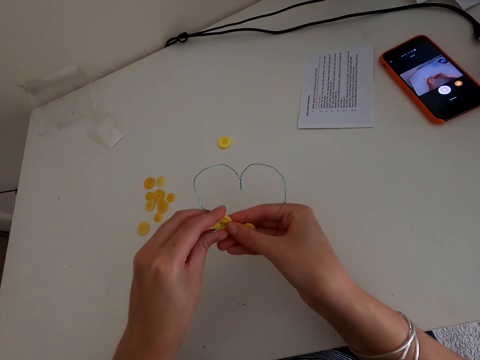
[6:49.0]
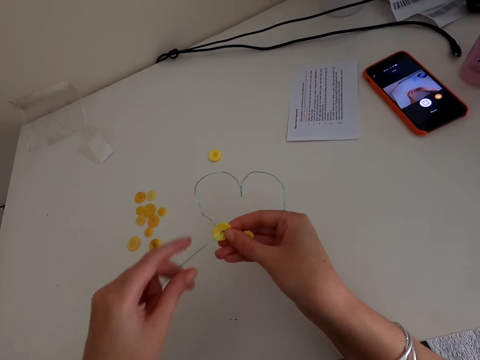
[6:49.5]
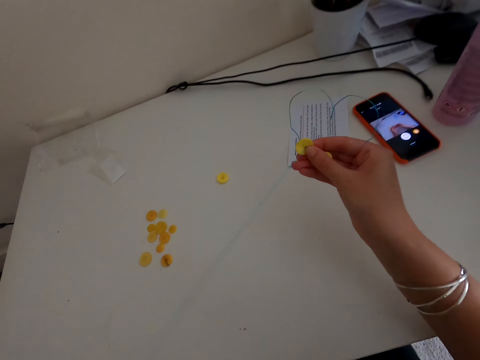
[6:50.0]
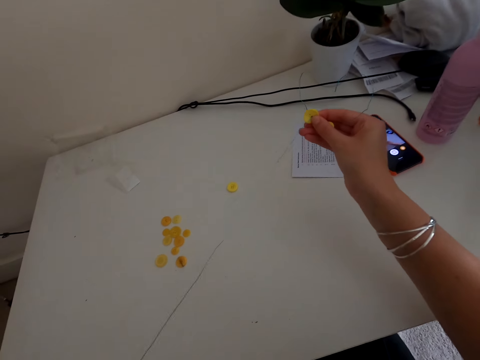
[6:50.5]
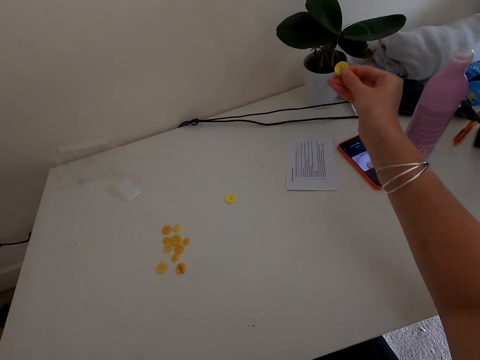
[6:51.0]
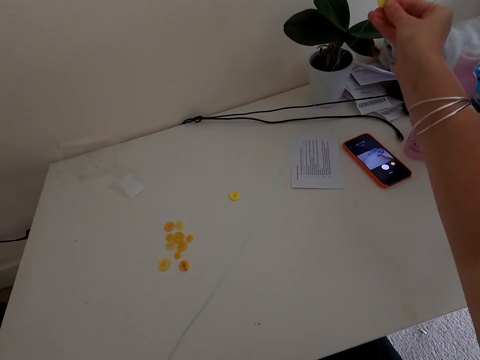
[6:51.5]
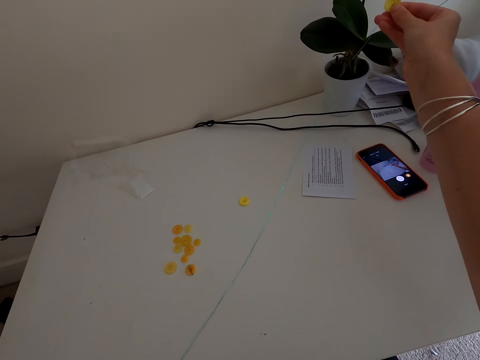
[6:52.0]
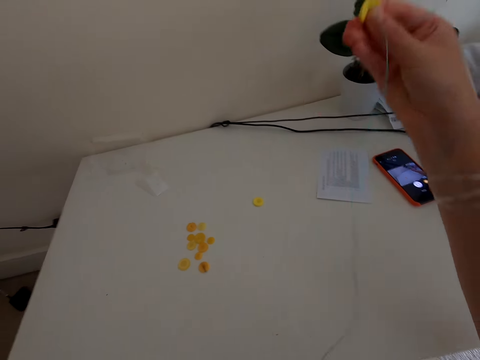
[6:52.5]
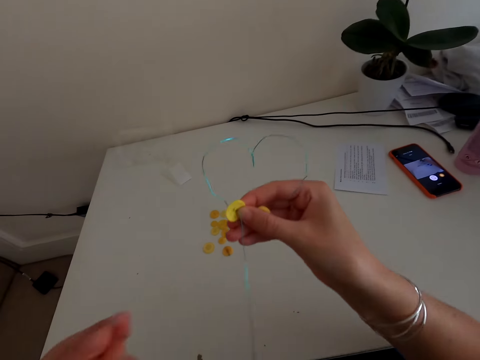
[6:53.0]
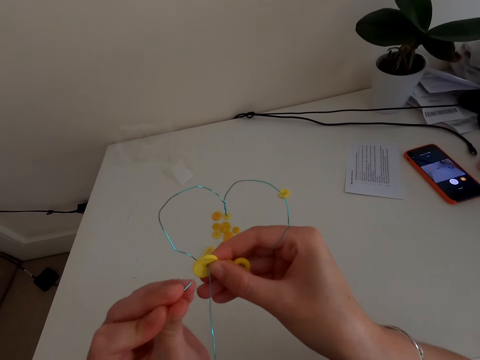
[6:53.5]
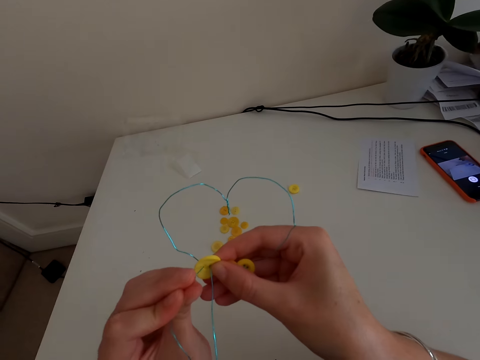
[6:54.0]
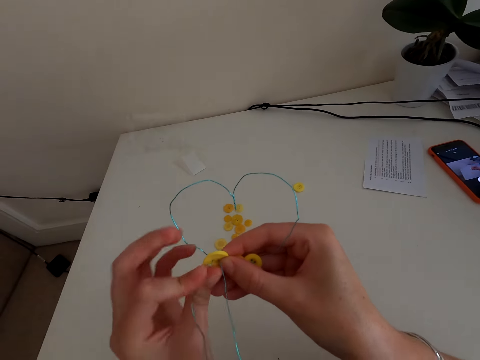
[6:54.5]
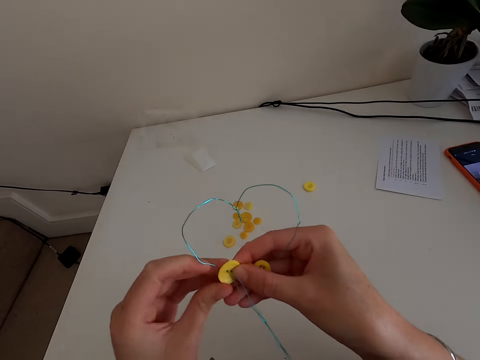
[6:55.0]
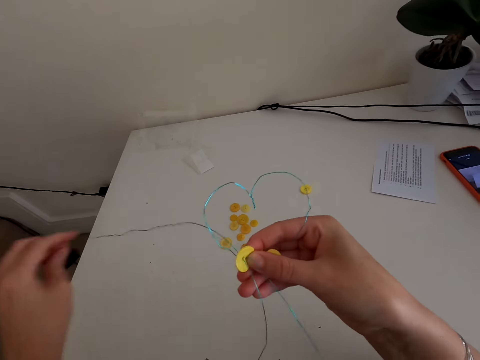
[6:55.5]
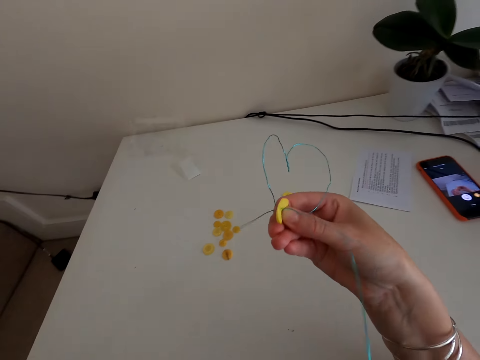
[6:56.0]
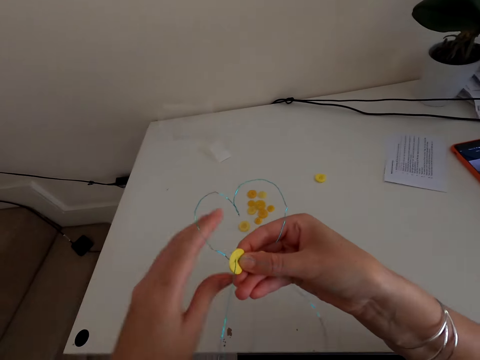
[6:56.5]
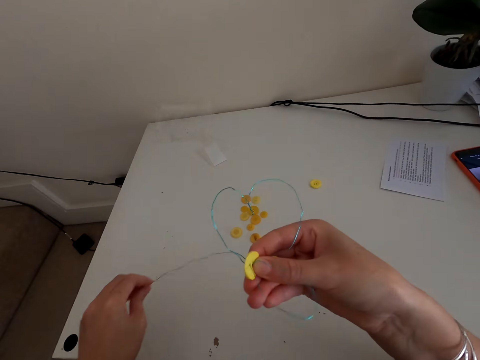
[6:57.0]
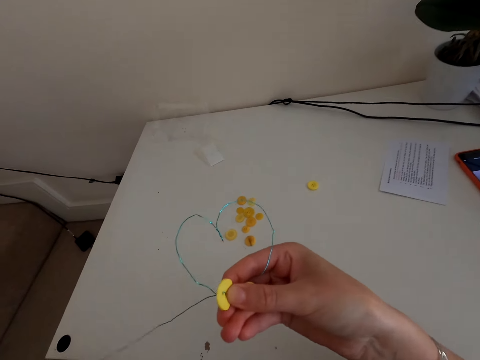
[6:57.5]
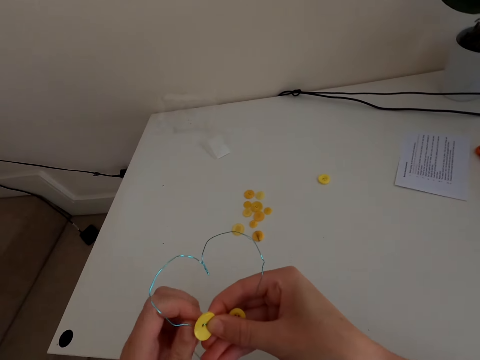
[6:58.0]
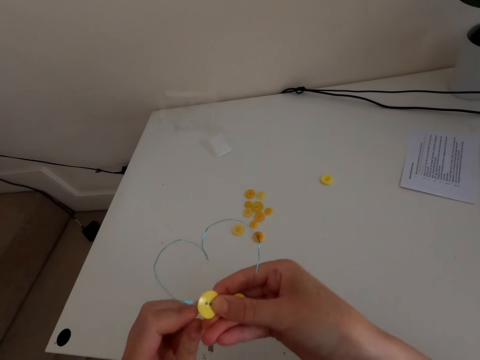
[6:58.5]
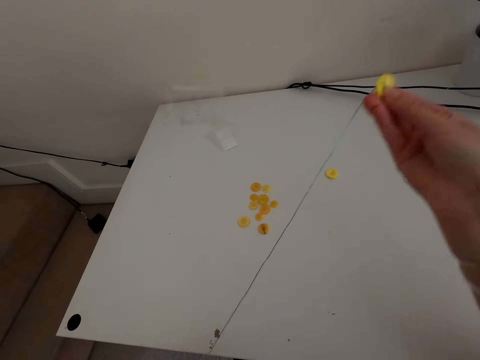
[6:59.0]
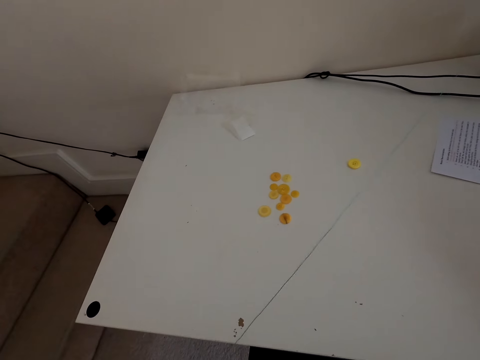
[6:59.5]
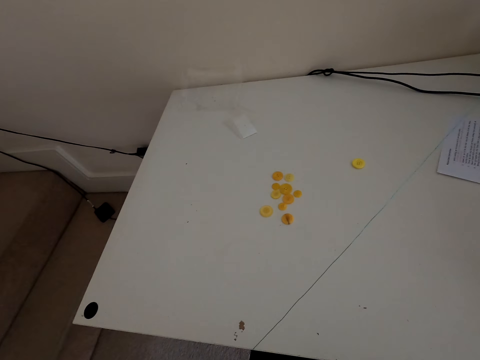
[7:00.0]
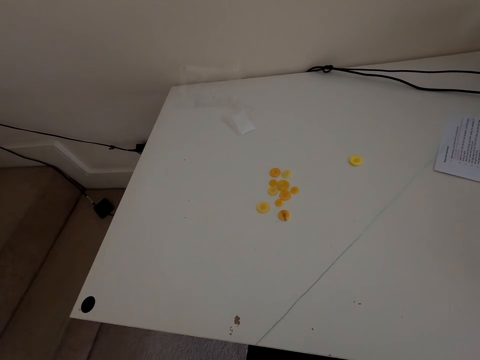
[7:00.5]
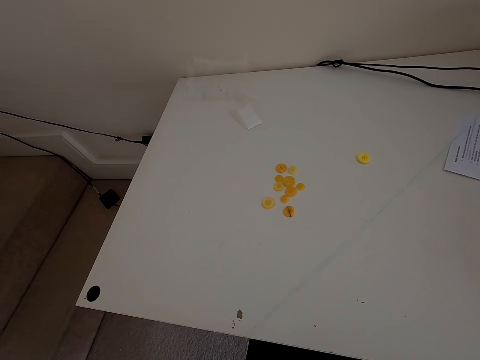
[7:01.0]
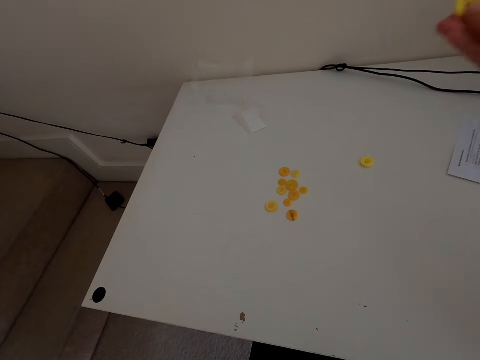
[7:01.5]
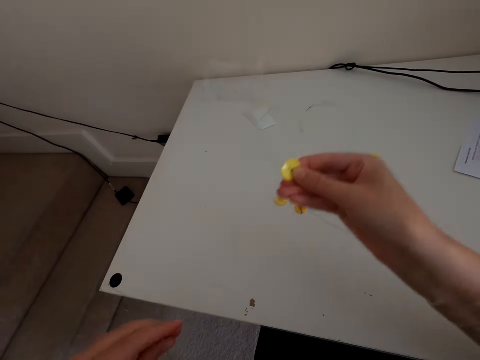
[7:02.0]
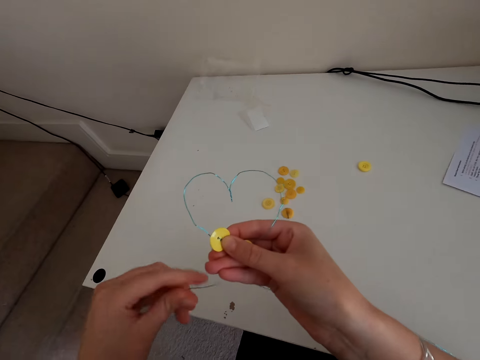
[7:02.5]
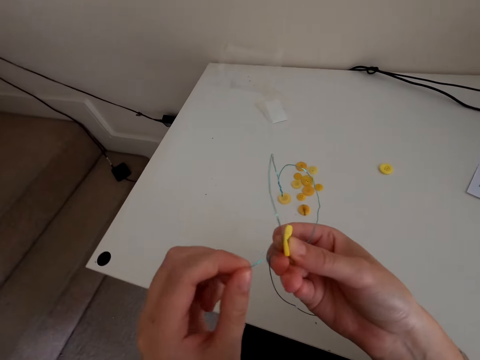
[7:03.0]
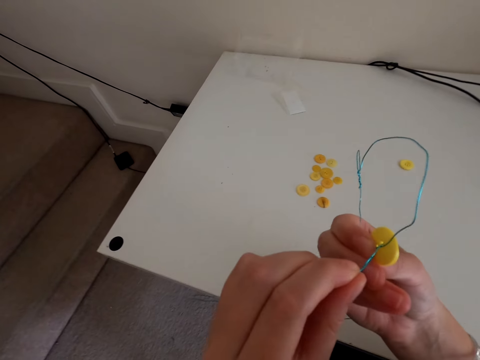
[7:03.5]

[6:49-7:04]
The camera wearer straightens the thread. They put the thread inside the button. They straighten the thread.

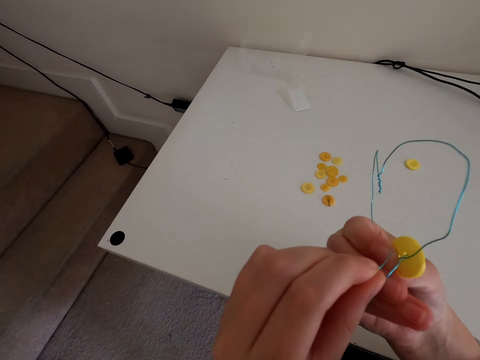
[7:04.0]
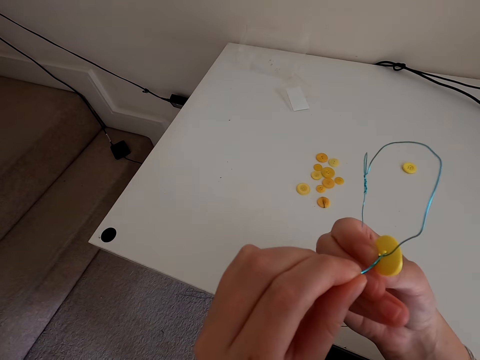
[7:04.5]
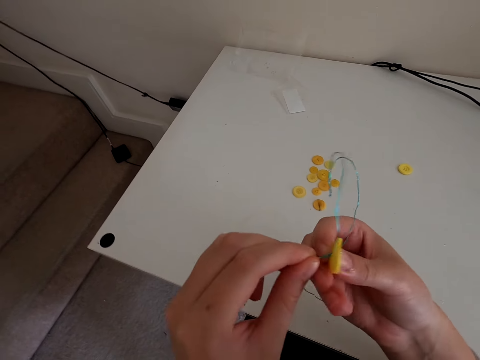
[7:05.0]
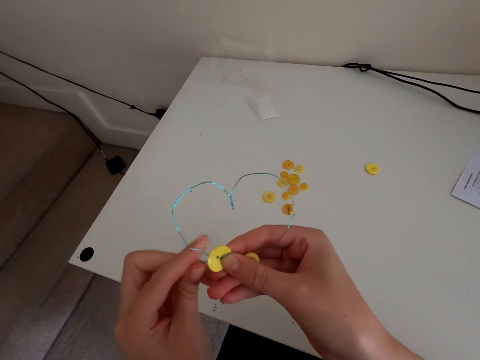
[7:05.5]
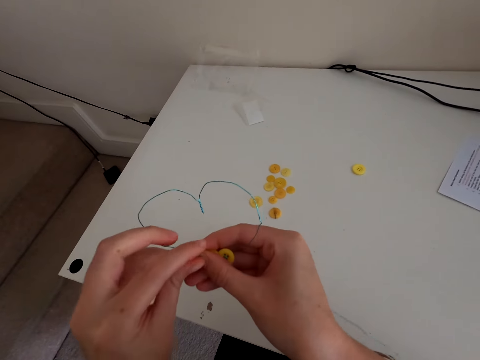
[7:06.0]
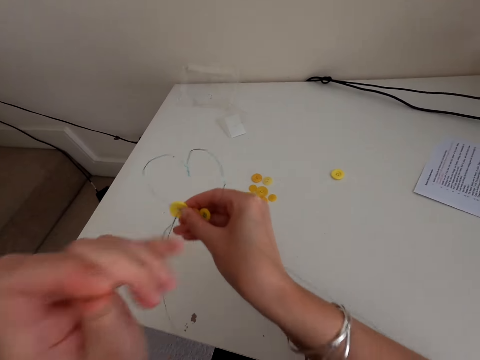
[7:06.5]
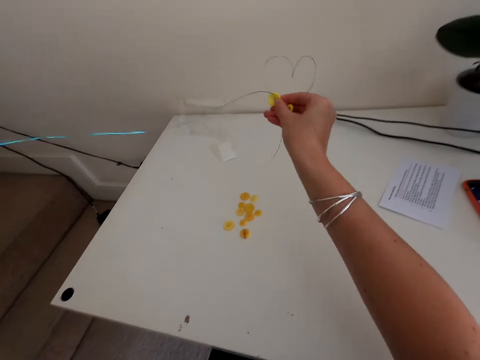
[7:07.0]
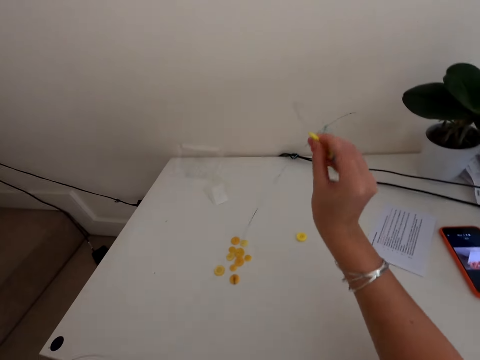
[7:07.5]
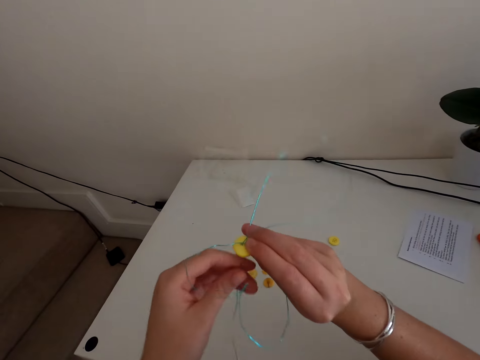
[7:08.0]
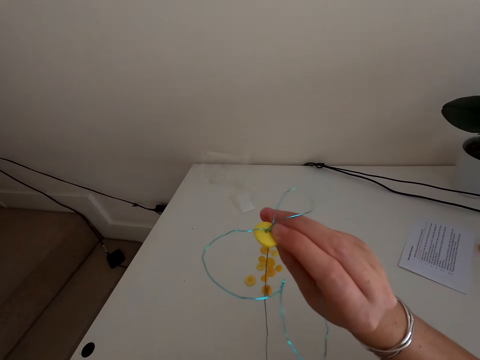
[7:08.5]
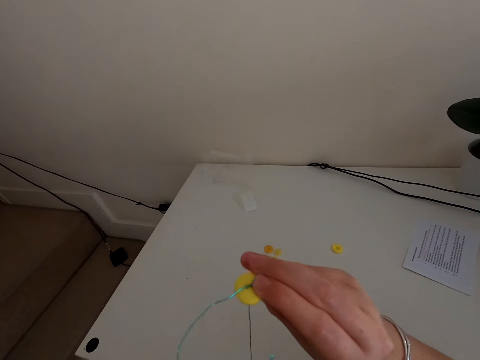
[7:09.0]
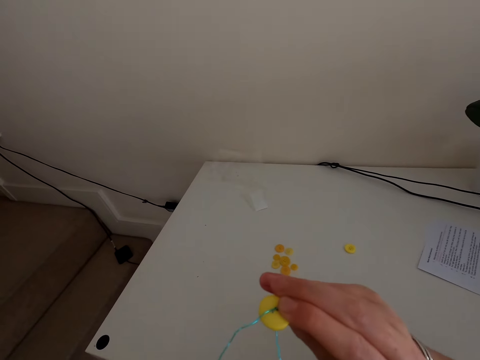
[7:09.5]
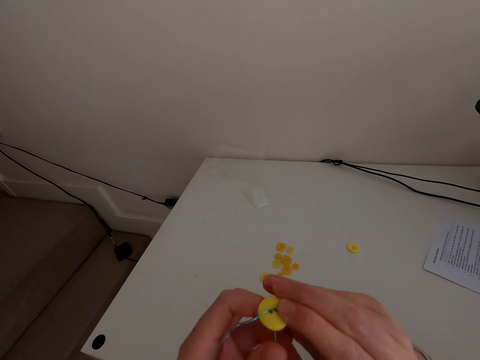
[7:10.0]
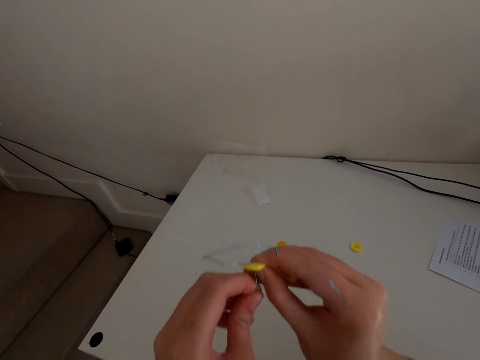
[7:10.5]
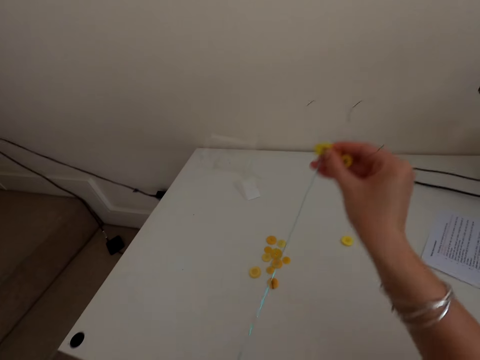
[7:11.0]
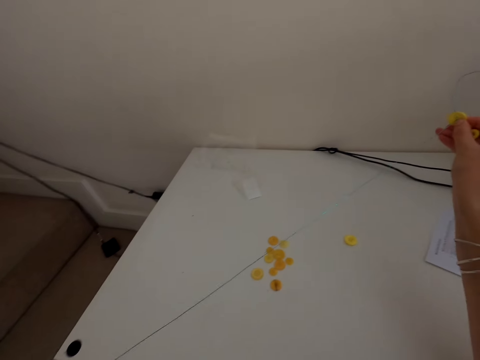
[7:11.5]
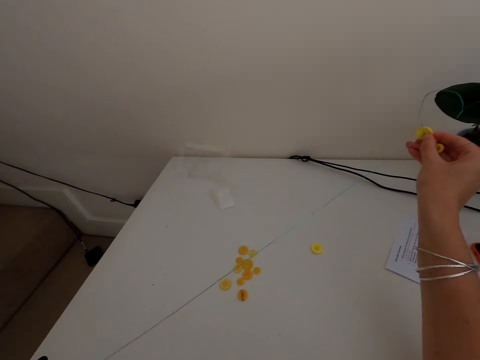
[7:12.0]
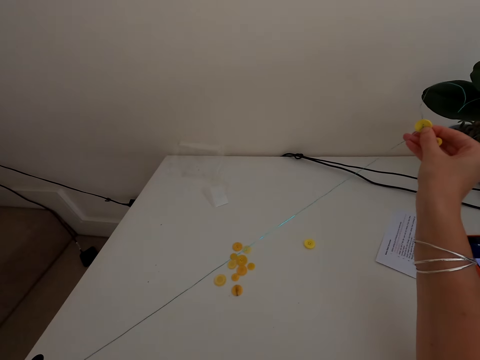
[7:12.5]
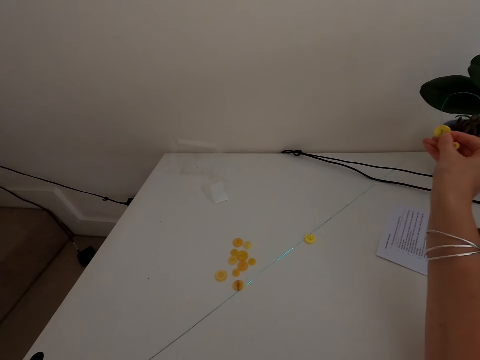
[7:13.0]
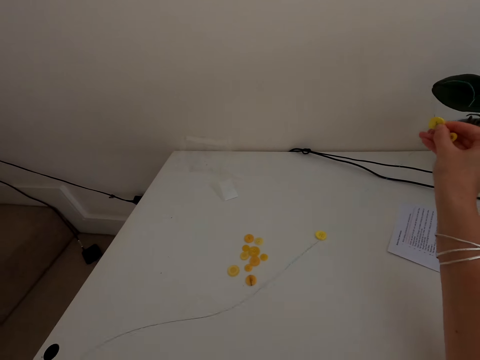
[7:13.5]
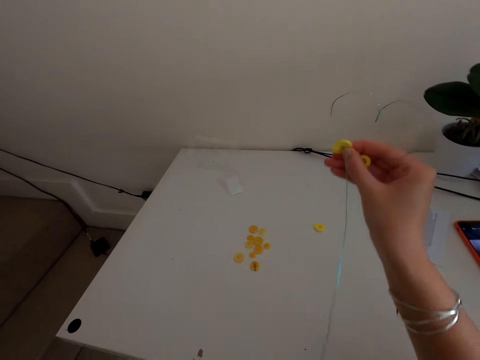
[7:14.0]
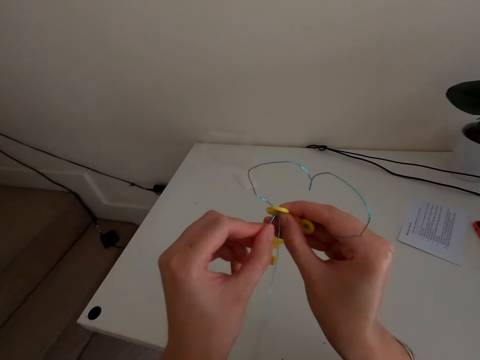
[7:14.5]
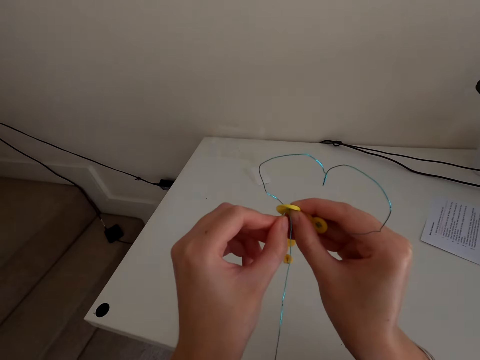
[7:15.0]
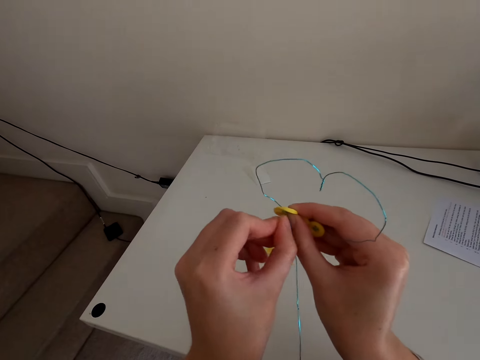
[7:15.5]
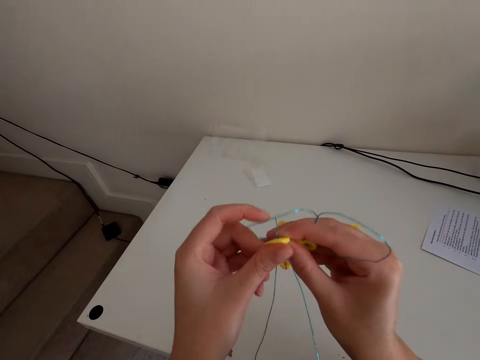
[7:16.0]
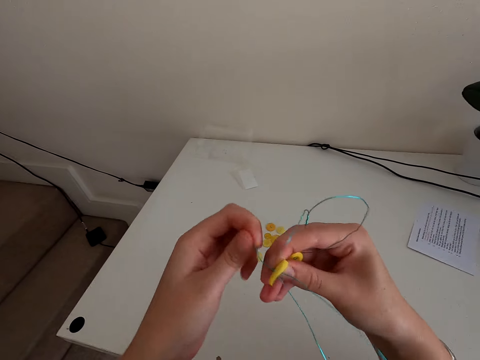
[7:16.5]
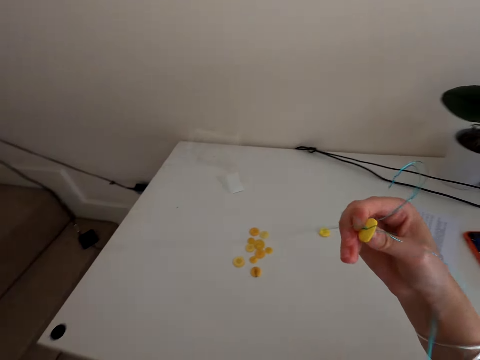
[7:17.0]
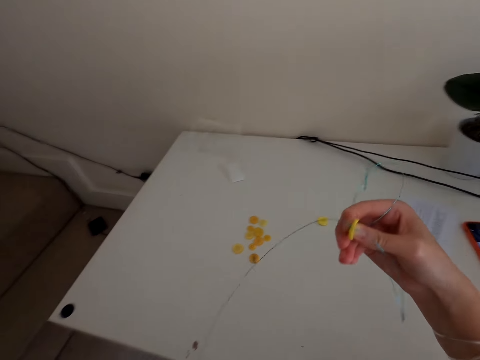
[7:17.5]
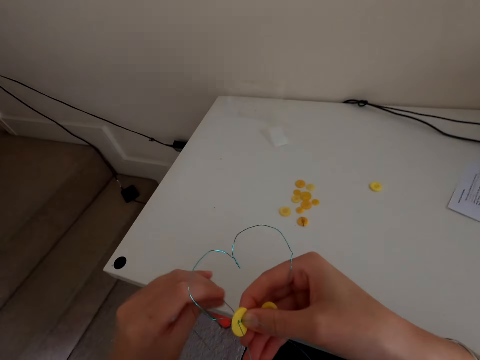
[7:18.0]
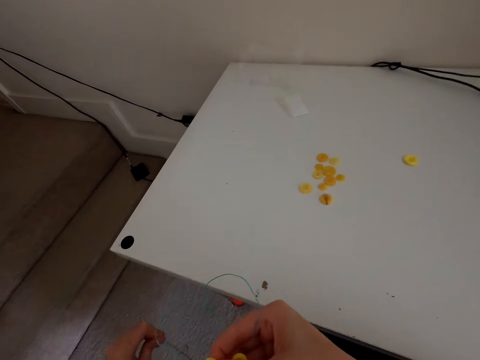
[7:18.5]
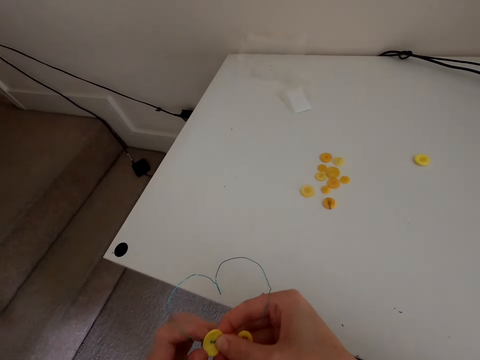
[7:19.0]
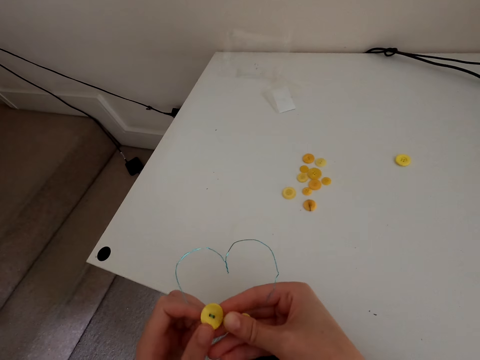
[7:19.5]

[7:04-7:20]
The camera wearer puts the thread inside the button. They straighten the thread. They put the thread inside the button.
